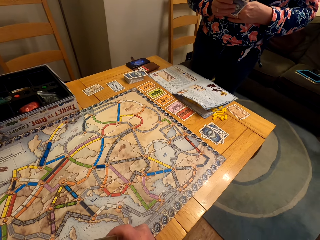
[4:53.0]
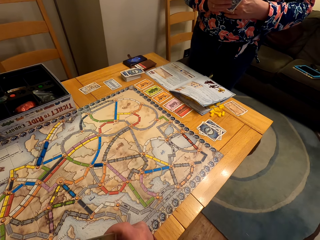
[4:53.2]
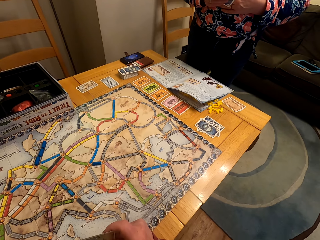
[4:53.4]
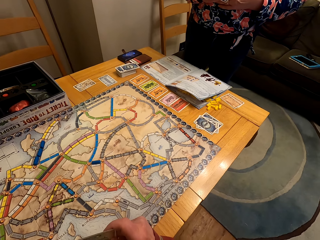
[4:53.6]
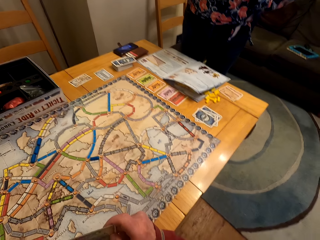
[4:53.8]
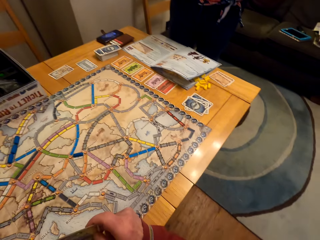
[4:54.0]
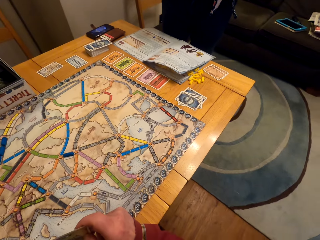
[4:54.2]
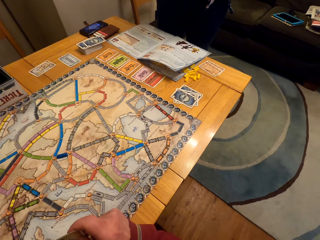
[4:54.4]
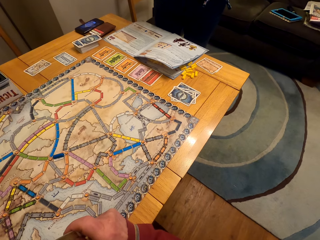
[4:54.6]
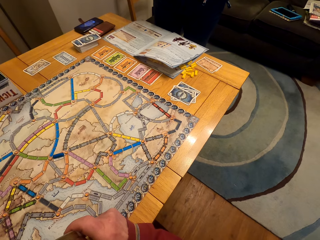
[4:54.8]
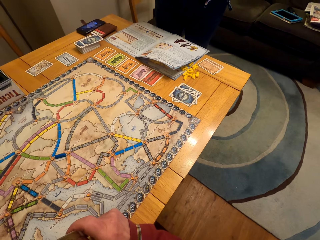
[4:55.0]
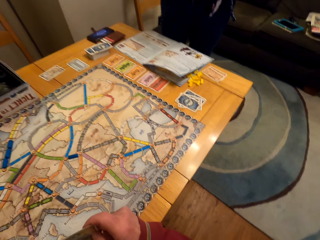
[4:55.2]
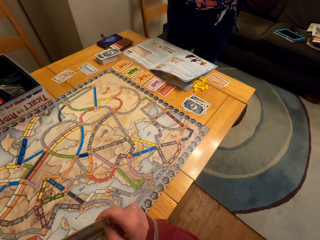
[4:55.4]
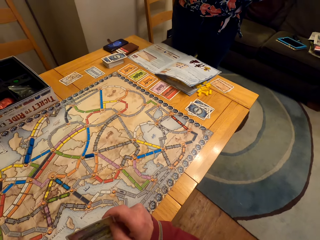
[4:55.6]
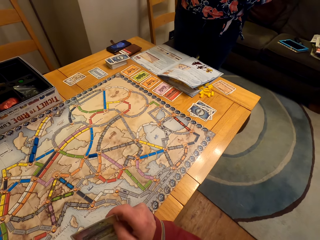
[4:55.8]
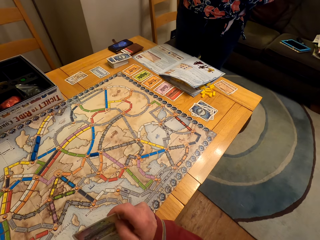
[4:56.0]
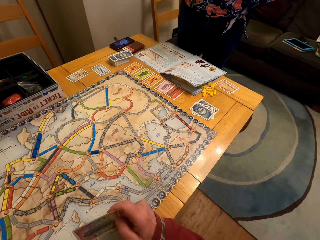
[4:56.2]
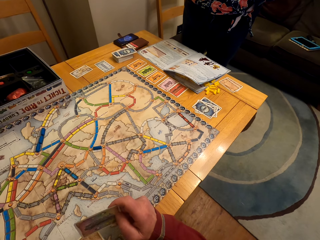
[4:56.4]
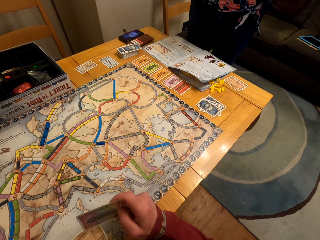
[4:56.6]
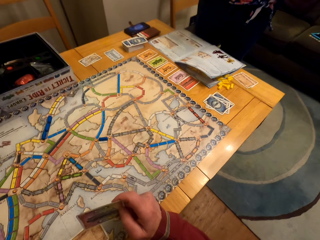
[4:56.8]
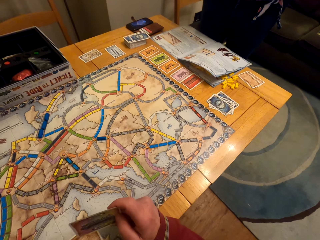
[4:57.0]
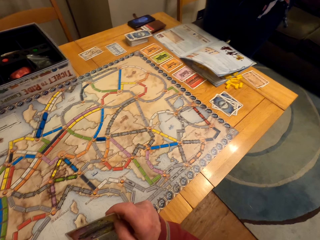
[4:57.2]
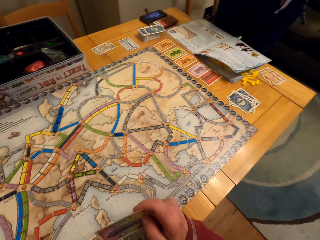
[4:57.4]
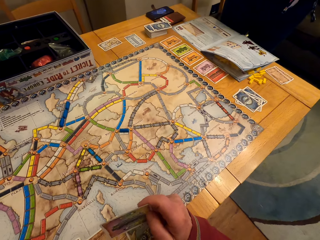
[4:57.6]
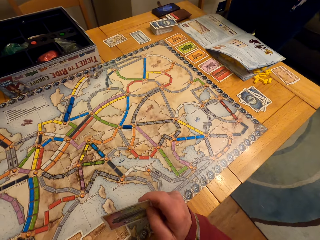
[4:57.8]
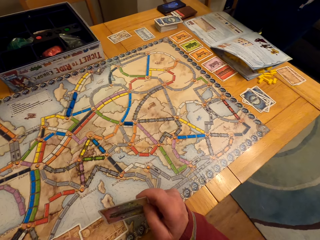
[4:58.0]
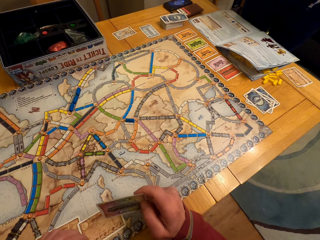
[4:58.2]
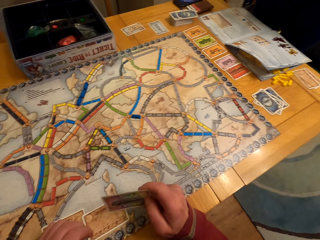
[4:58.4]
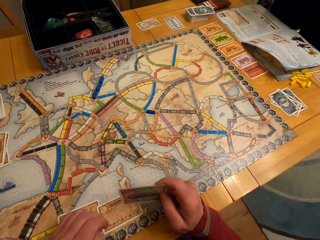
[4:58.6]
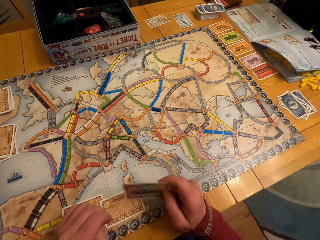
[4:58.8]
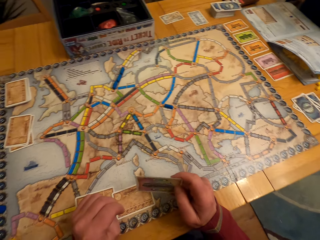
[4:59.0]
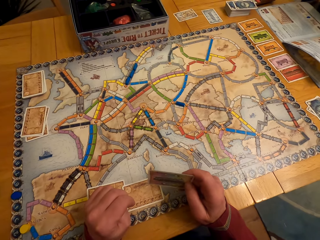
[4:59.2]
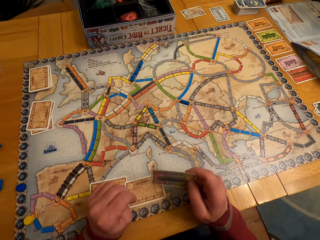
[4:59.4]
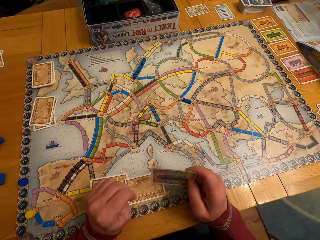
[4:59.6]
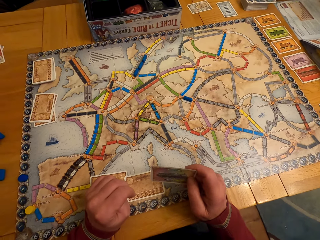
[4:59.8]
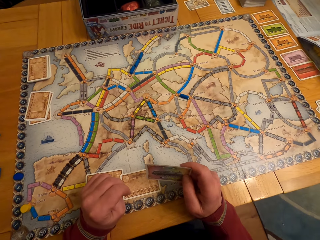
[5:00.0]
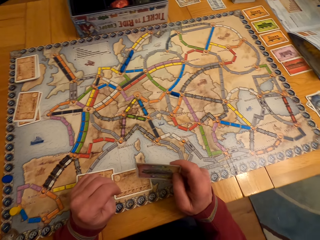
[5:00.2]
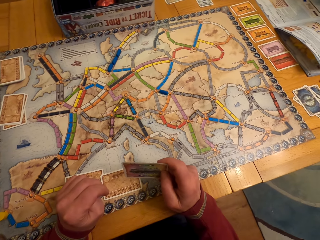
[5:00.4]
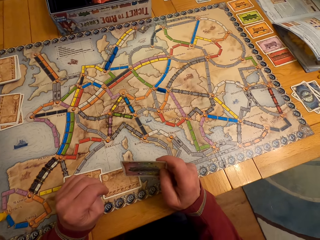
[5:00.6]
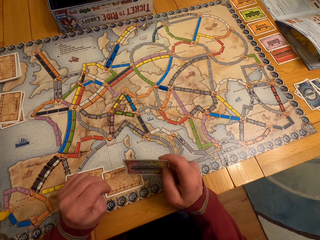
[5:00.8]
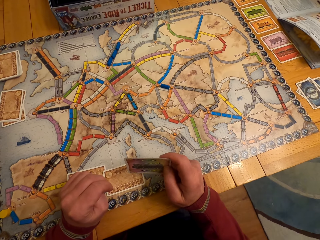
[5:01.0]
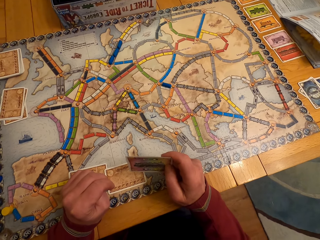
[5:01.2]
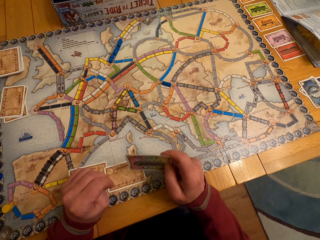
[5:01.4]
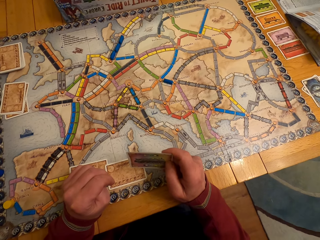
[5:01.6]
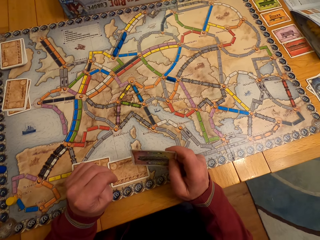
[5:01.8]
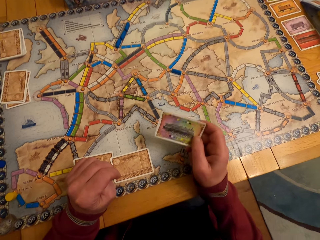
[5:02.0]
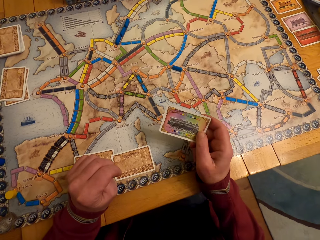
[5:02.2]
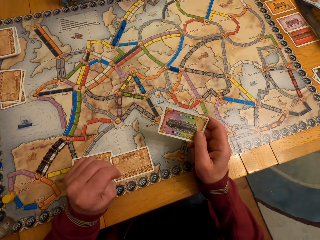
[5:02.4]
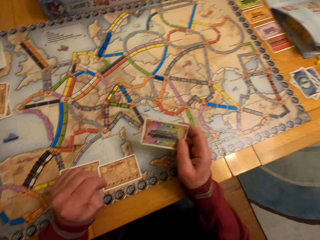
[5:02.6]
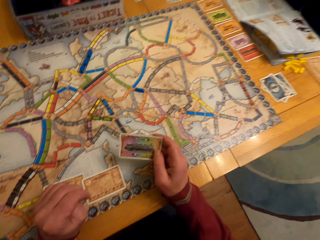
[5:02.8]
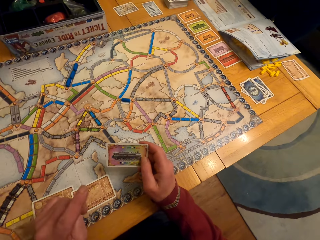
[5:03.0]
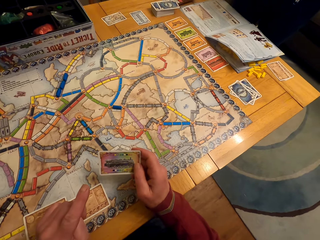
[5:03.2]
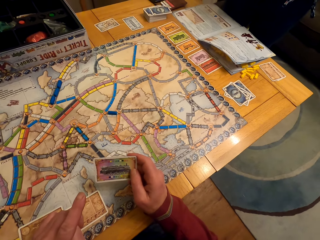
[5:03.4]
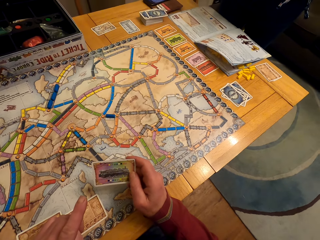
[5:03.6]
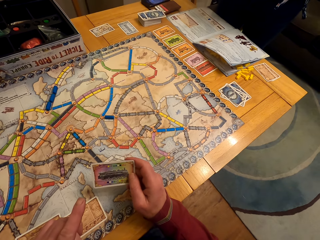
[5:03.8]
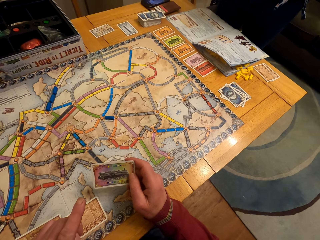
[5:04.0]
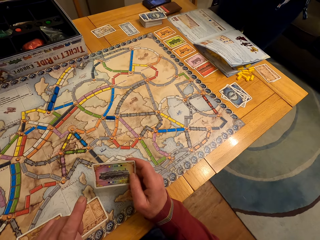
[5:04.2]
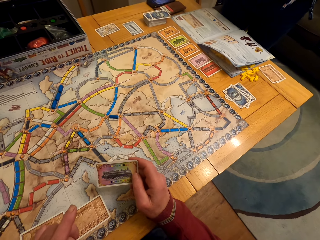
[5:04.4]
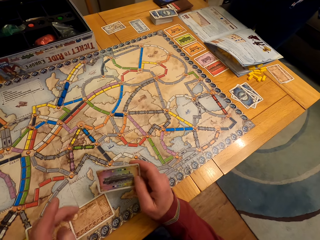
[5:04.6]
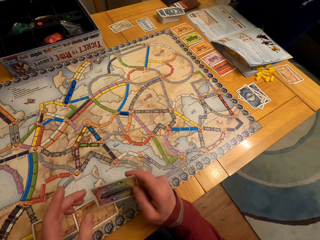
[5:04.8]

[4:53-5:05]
The camera wearer stares at a lady. They converse with the lady.

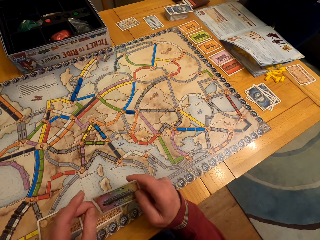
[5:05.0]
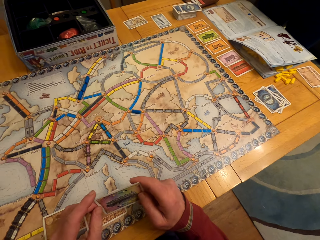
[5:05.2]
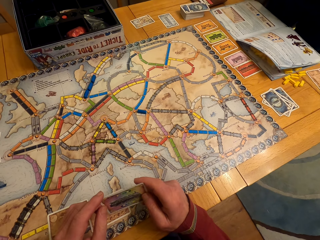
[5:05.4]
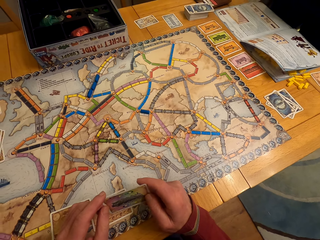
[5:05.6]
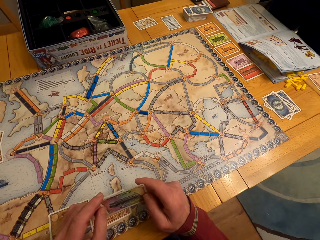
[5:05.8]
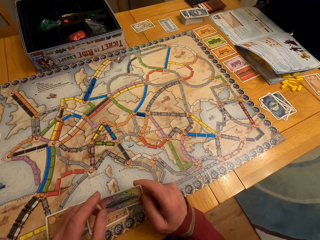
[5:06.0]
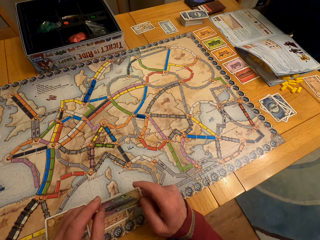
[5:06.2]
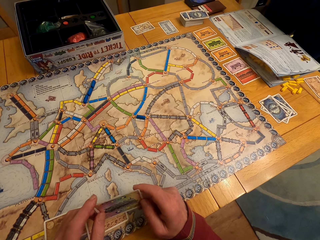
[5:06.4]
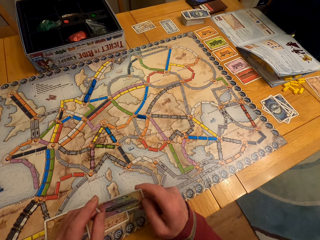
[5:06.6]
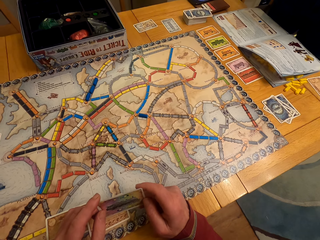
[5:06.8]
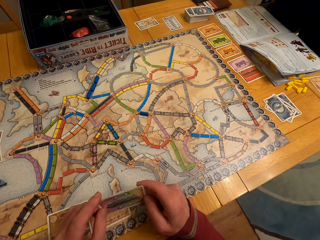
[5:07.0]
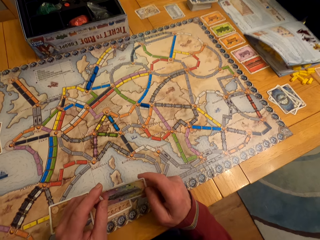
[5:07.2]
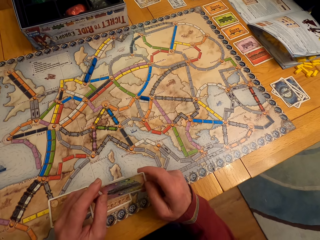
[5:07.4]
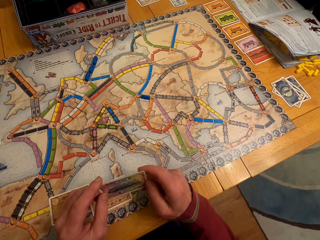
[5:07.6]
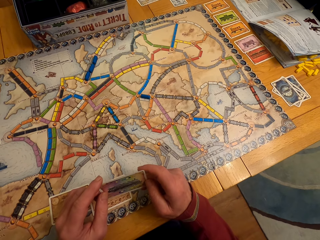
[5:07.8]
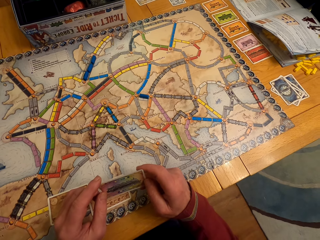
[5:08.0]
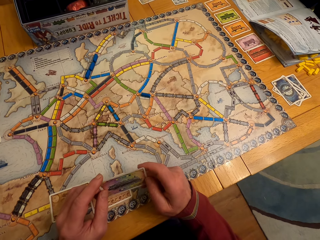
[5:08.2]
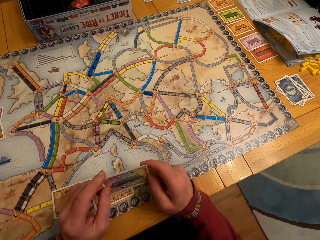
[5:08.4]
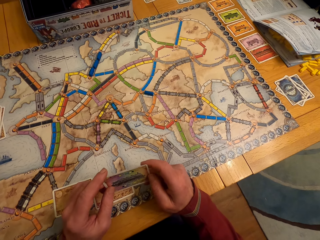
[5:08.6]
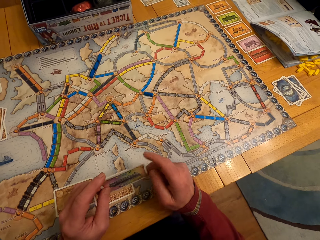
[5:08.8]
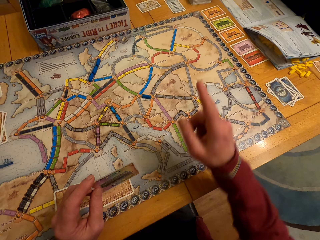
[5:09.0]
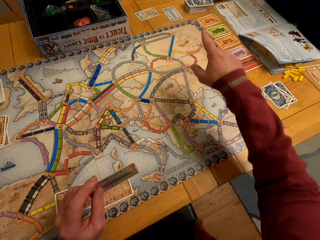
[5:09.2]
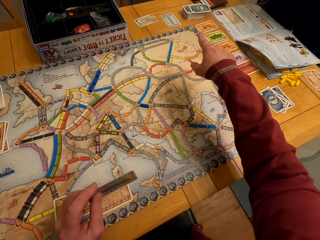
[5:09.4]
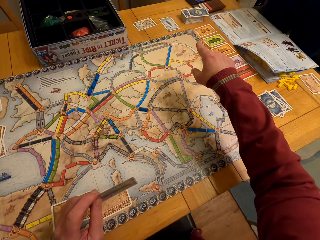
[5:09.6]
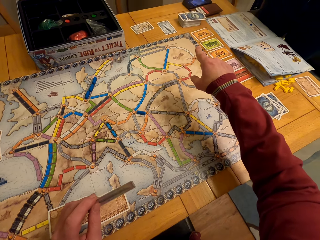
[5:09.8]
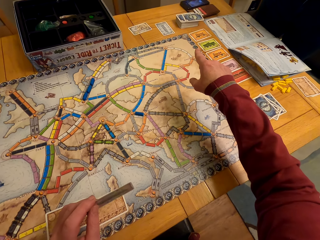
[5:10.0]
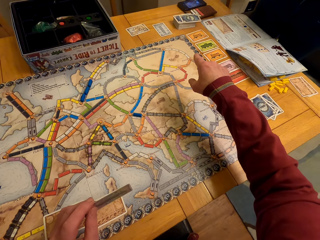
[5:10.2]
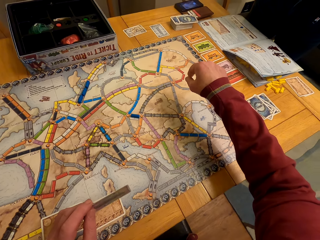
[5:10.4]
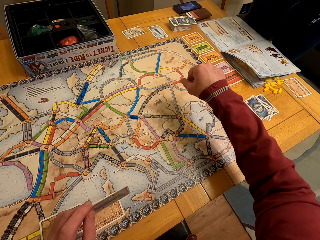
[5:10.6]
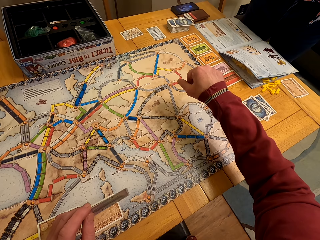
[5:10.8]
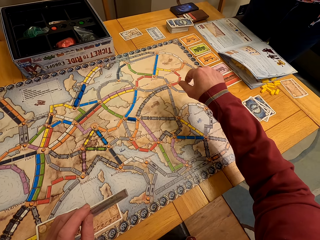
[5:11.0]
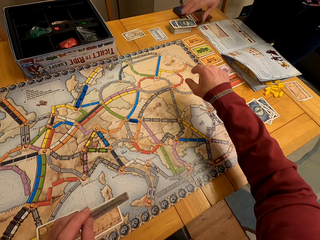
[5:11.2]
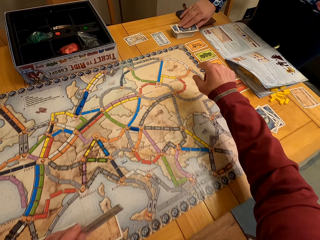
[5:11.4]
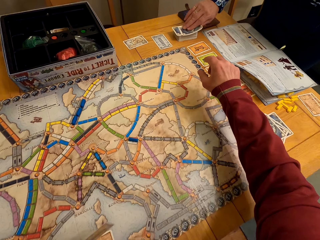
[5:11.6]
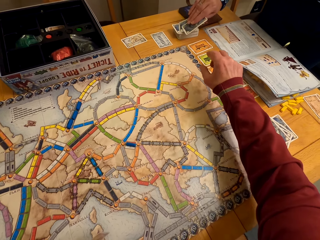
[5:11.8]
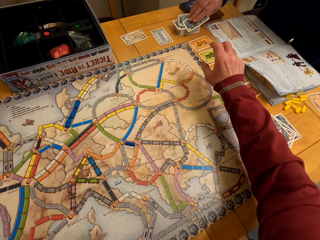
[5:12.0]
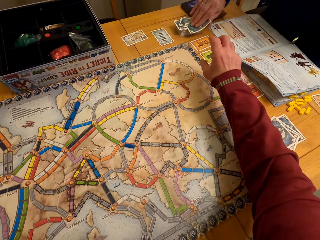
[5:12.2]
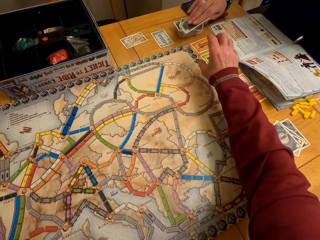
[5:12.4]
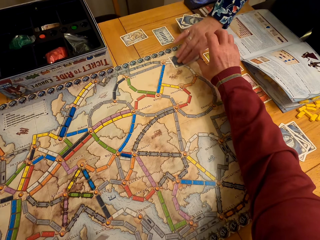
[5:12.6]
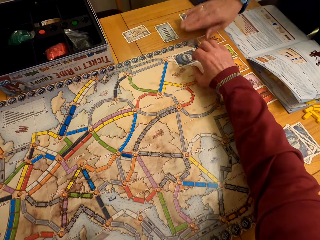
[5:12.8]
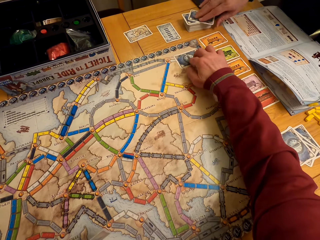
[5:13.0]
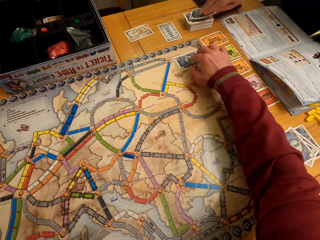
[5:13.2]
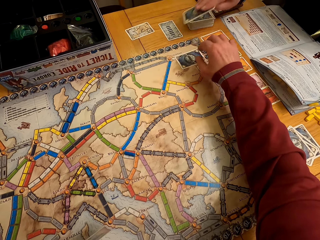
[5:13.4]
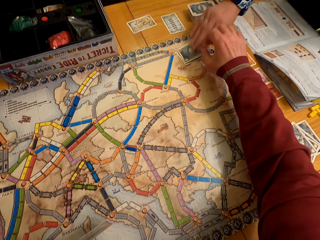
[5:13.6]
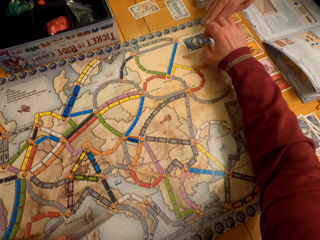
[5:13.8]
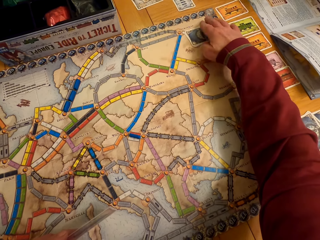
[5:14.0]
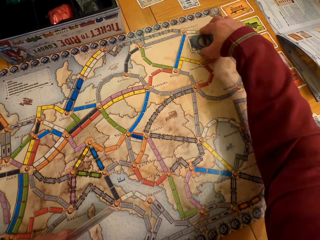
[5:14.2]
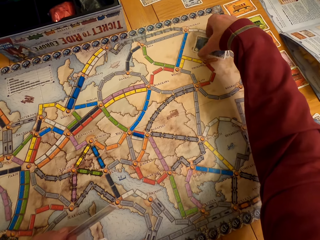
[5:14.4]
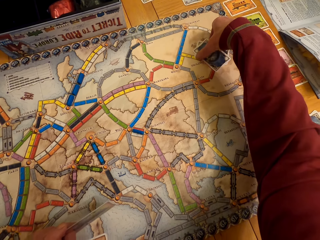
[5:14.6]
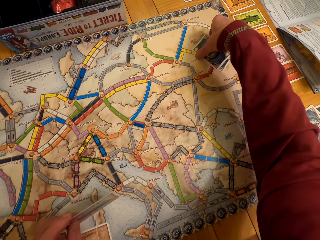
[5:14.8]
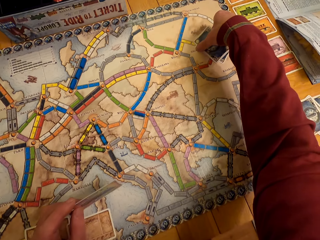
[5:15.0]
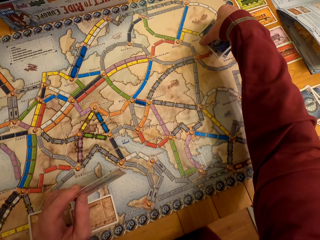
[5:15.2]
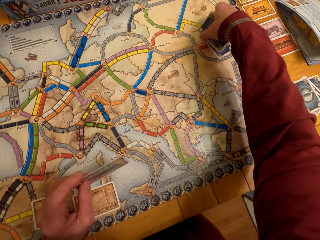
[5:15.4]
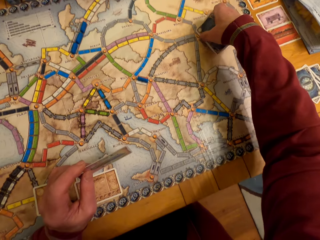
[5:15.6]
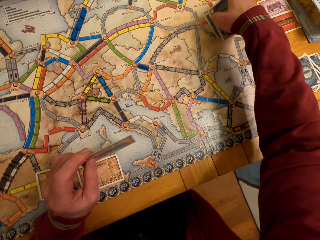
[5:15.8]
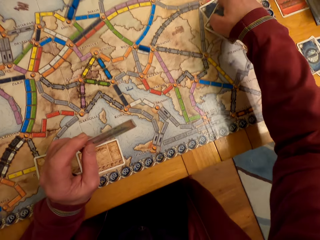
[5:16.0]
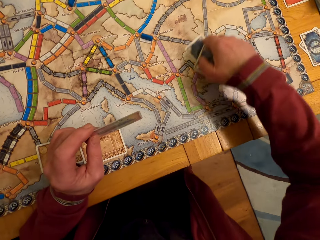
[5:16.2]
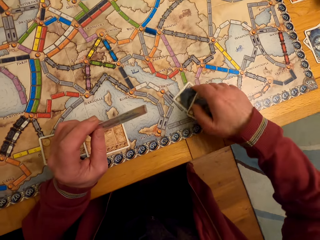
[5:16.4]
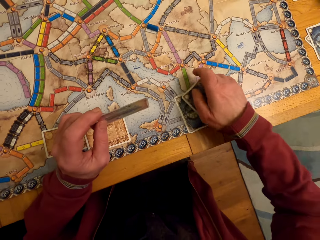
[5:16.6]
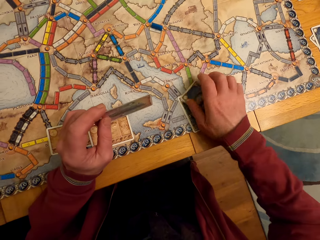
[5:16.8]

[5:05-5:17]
The camera wearer points at the board game cards with his right hand. A lady gives the camera wearer a board game card. A man picks up a board game card from the table.
